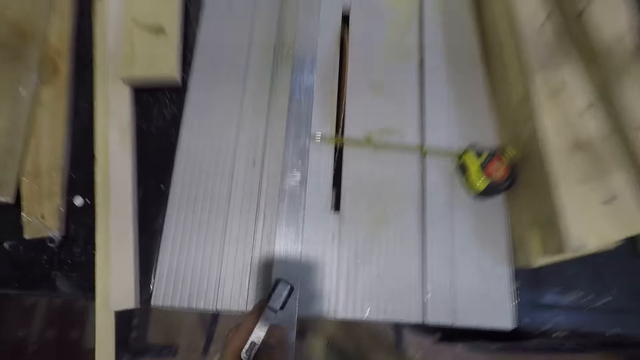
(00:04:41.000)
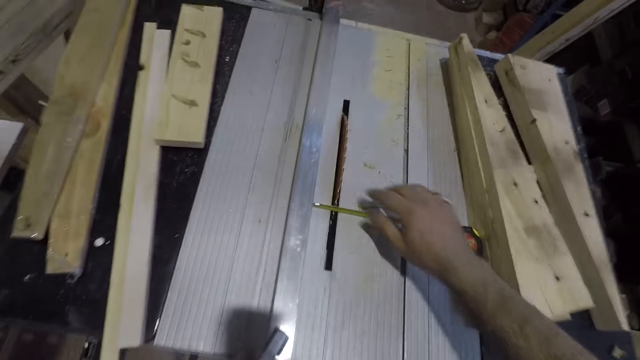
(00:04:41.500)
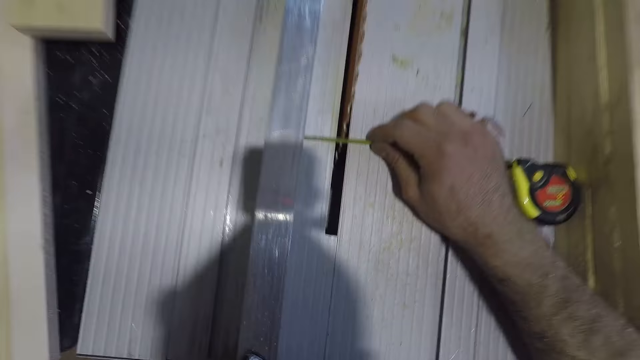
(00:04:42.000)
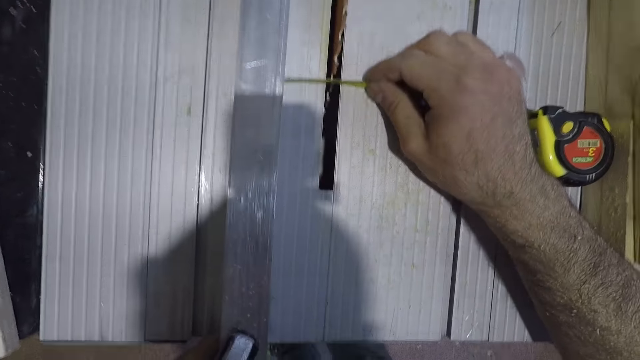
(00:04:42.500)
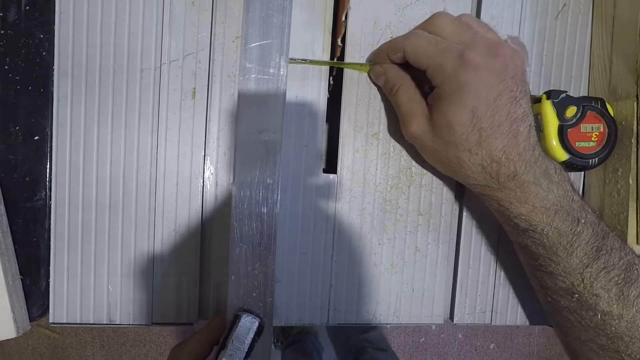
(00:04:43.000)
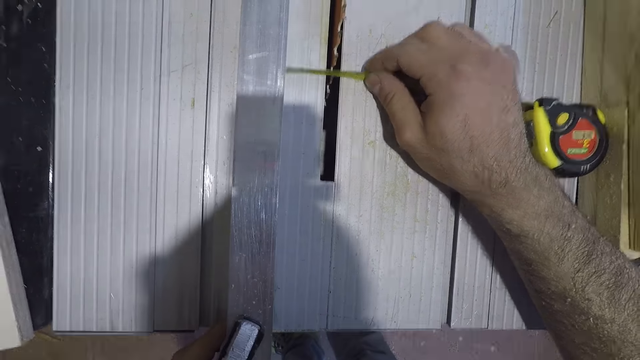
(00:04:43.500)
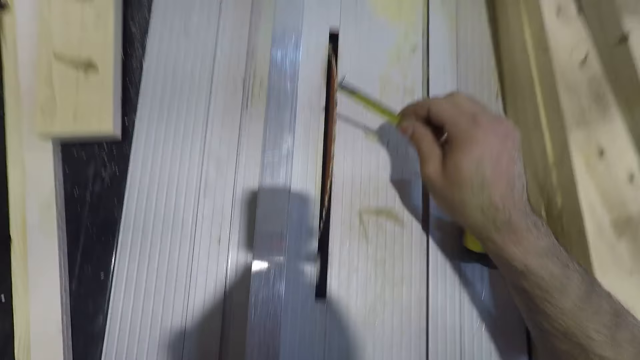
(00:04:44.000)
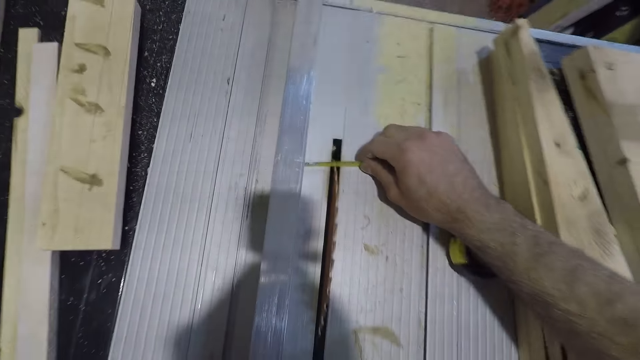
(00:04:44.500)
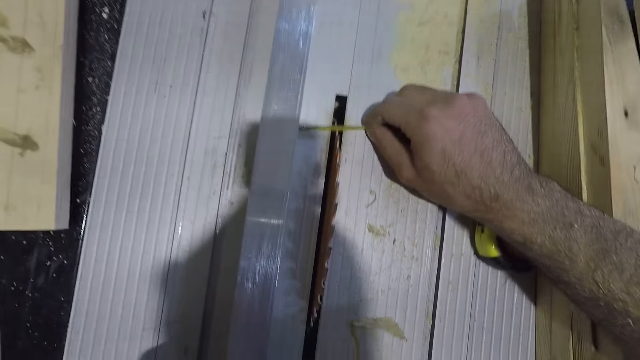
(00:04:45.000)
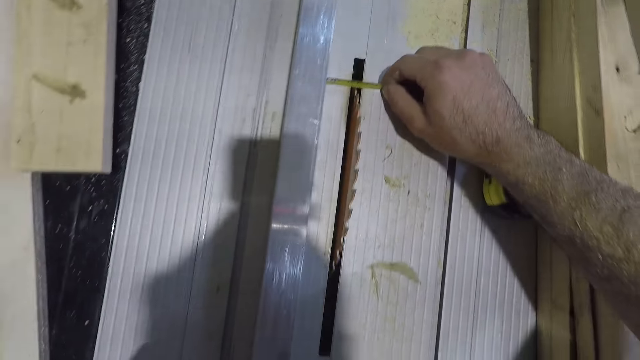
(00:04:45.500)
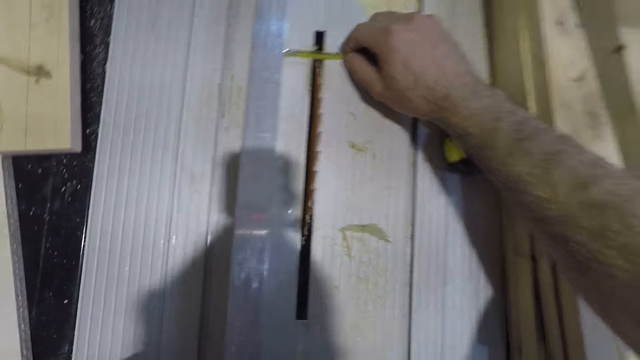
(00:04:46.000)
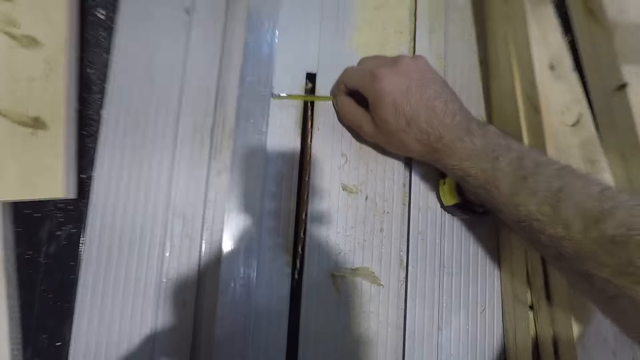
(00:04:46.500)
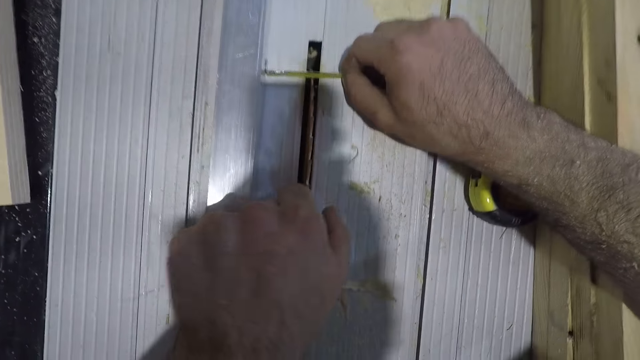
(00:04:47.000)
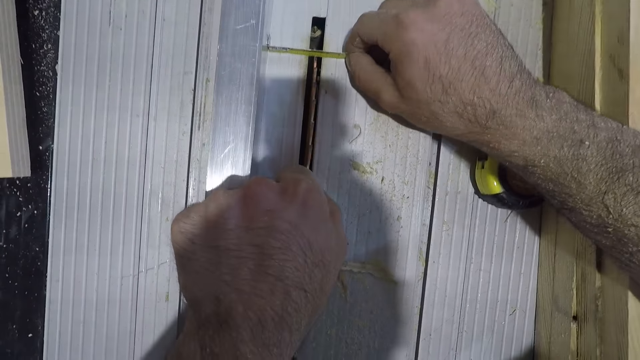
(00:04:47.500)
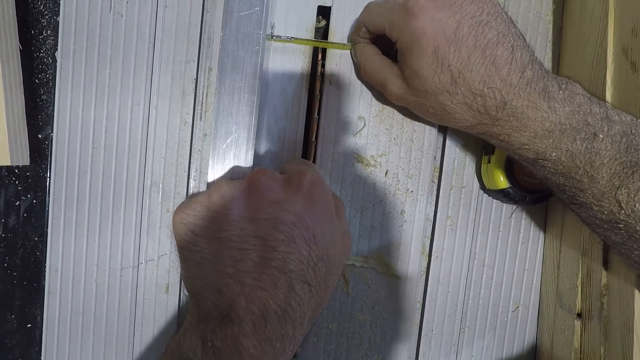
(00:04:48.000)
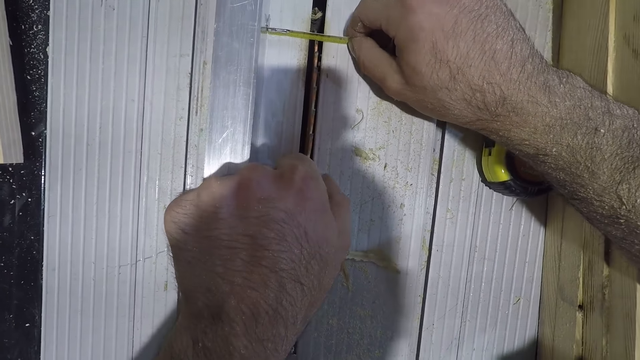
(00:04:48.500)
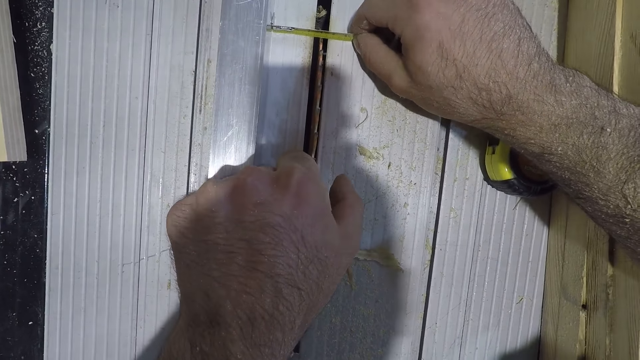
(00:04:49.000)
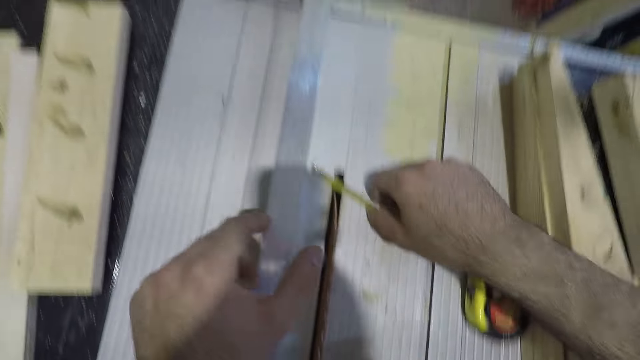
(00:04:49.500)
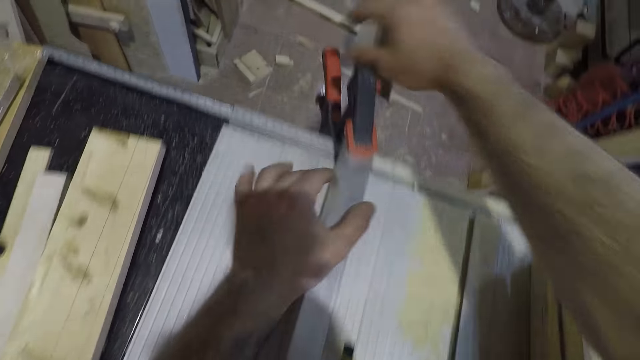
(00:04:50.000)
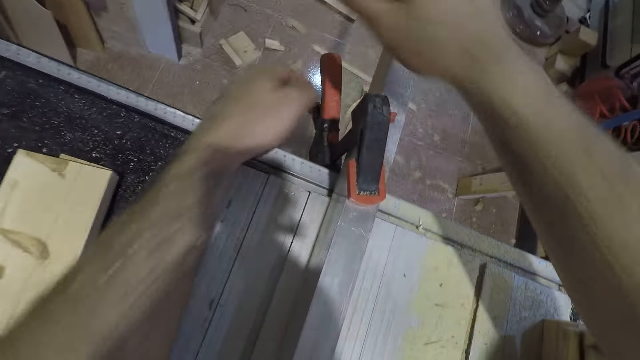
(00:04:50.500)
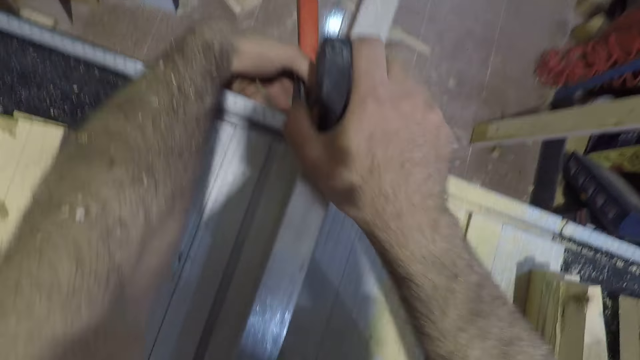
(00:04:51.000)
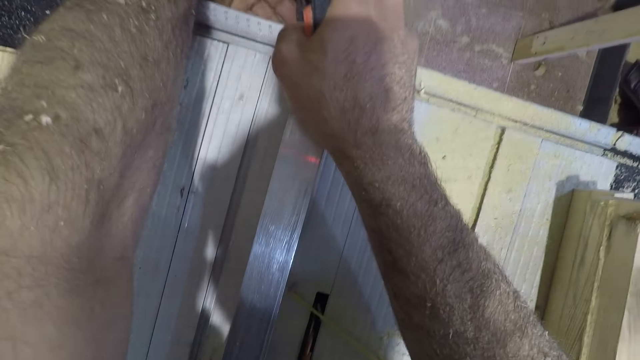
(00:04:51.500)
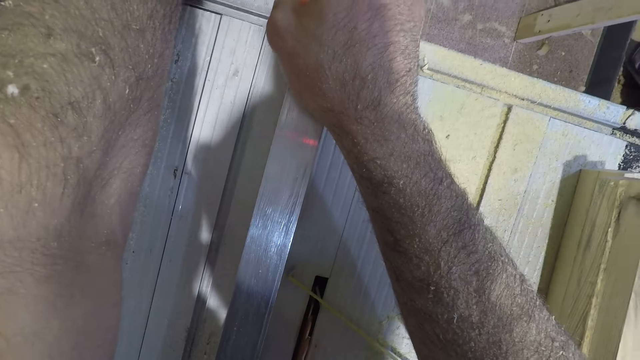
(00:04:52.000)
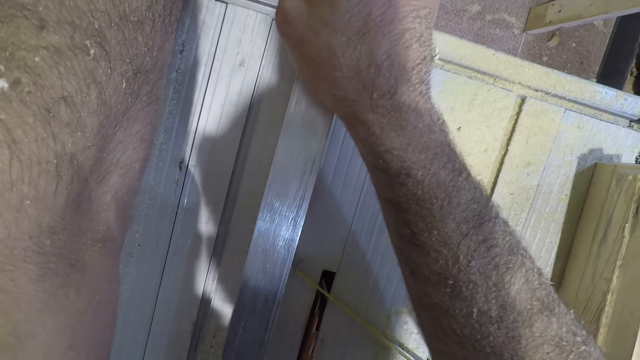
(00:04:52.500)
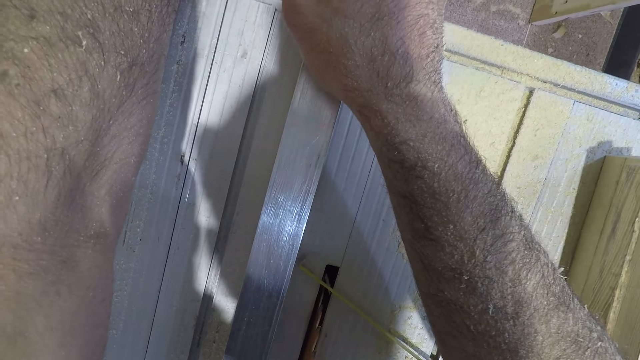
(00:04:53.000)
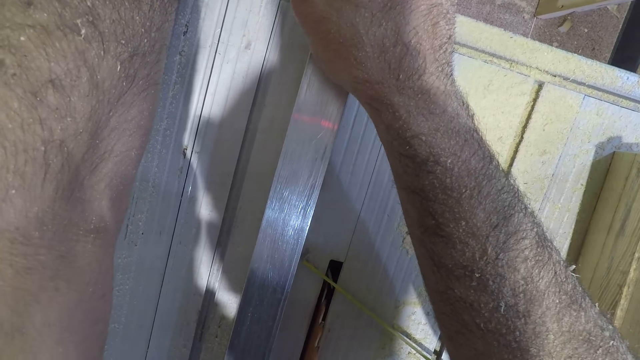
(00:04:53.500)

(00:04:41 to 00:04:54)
The camera wearer adjusts the tape rule on the table saw with his right hand. He positions the tape measure on the wood cutting machine. He moves the tape rule on the table saw. He adjusts the fence distance. He adjusts a clamp on the far end of the table with both hands.

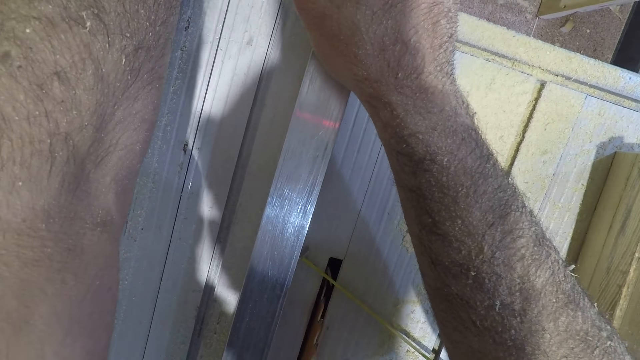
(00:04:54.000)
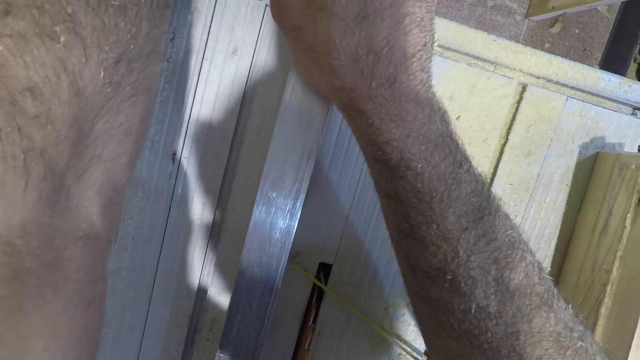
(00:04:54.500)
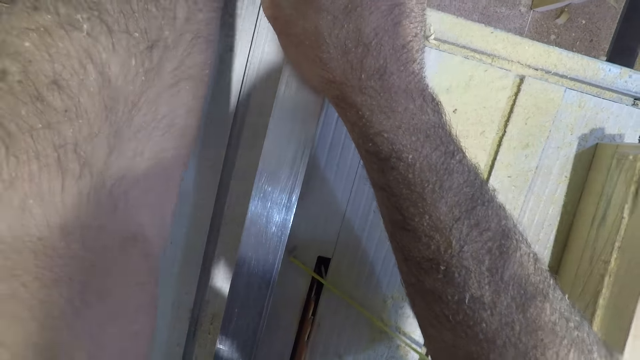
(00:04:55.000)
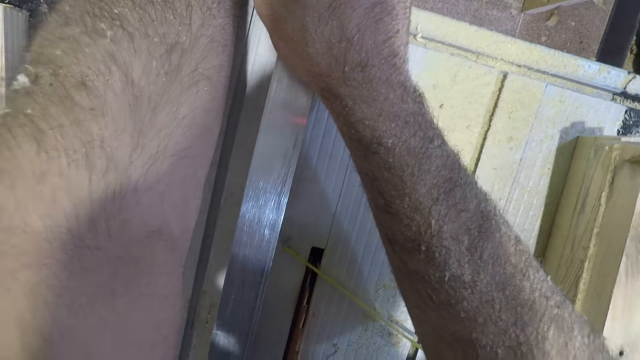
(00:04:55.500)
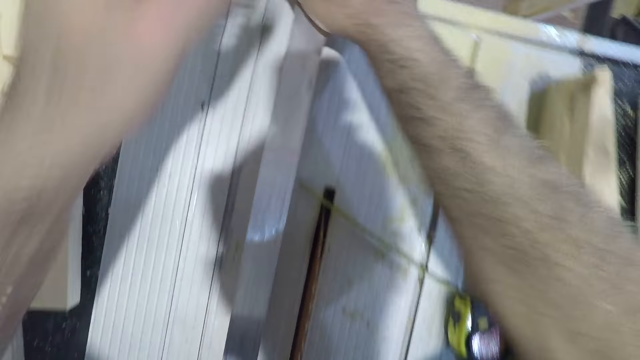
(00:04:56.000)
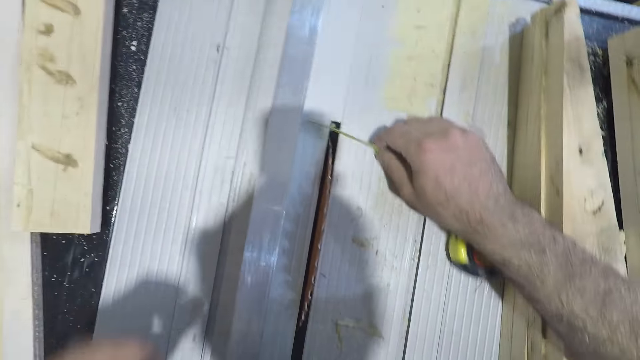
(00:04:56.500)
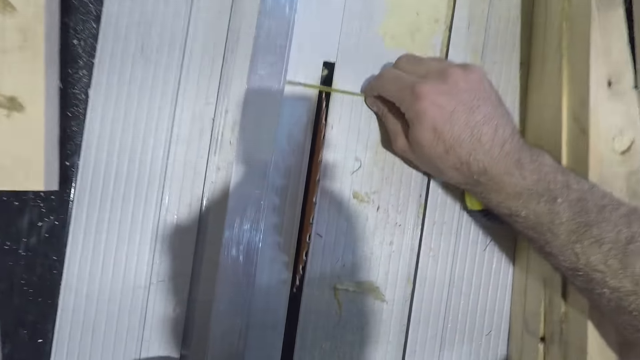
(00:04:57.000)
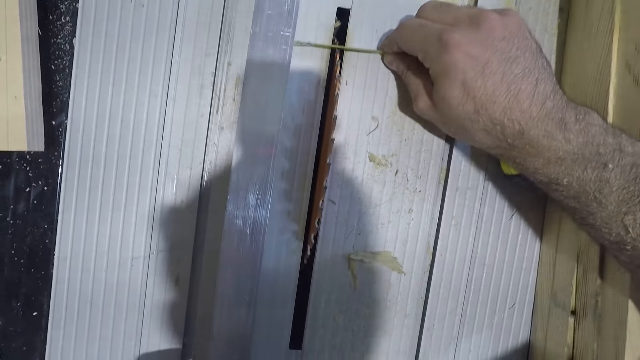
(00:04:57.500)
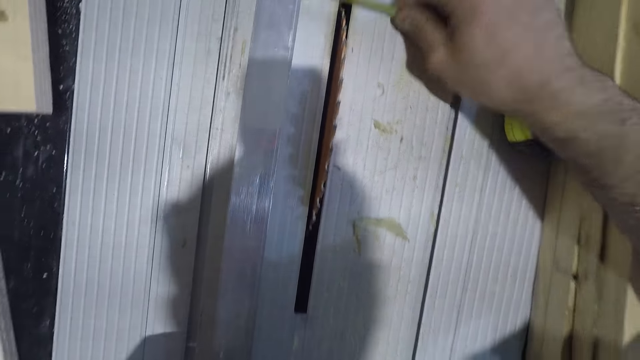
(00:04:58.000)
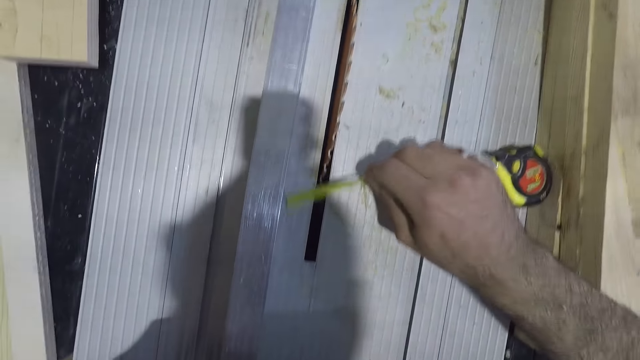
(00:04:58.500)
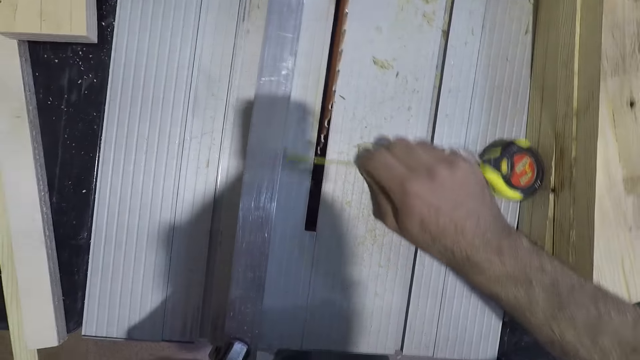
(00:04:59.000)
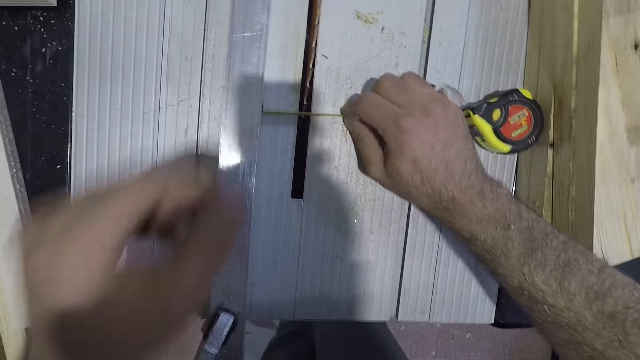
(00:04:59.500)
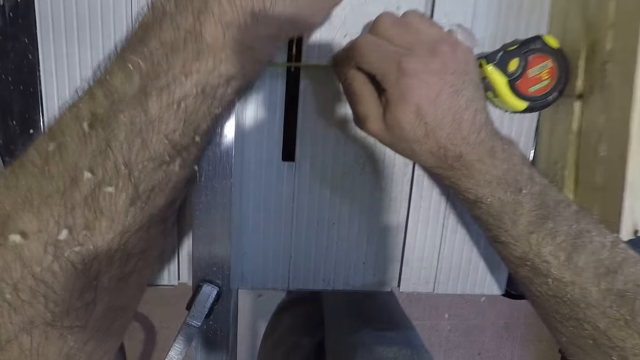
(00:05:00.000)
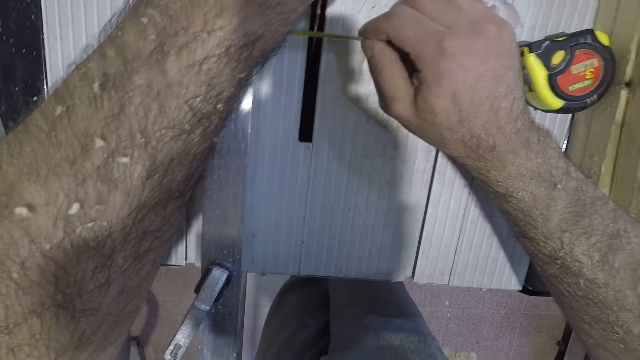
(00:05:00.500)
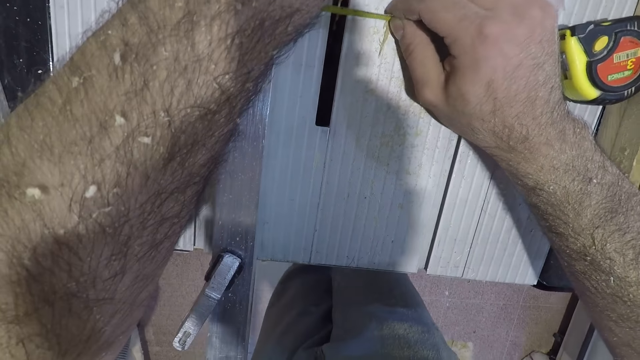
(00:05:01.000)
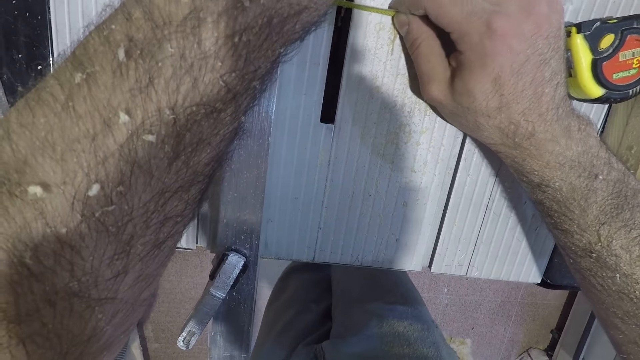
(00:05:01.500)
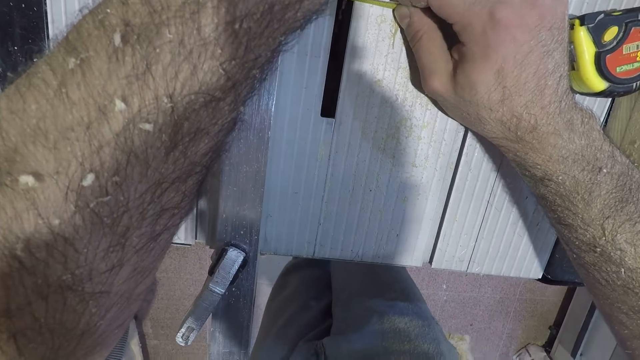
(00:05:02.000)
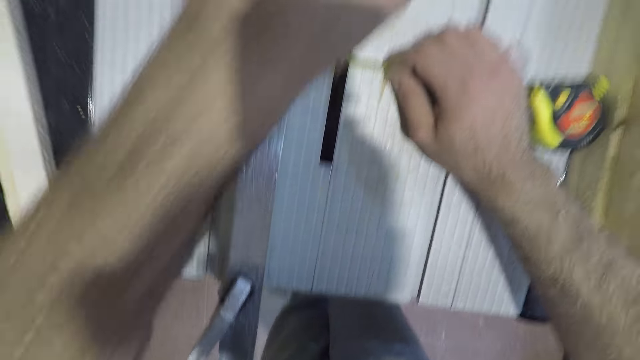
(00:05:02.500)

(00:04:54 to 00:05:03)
The camera wearer adjusts the tape rule on the table with his right hand. He measures the distance from the fence to the saw.
